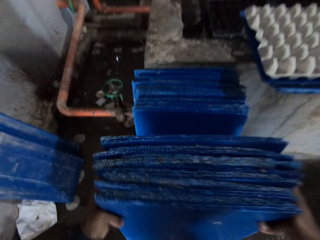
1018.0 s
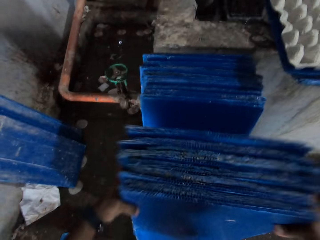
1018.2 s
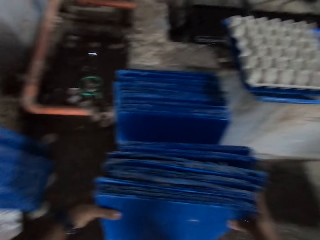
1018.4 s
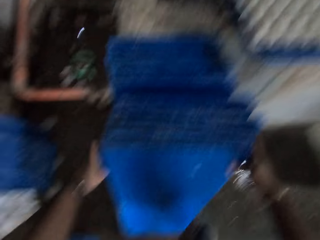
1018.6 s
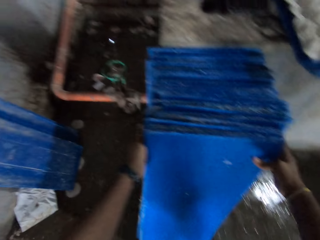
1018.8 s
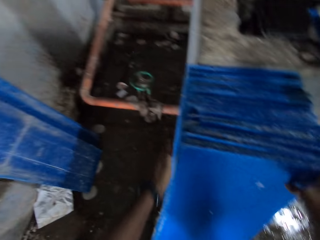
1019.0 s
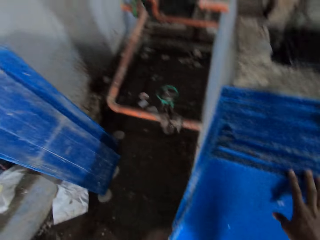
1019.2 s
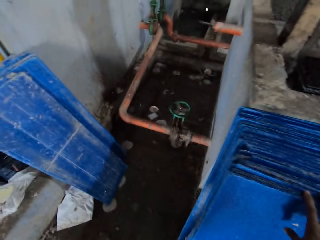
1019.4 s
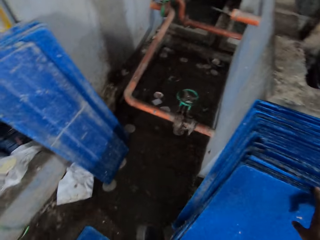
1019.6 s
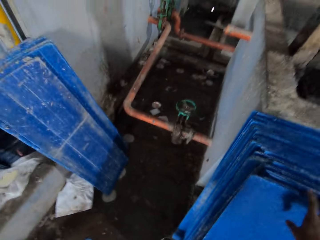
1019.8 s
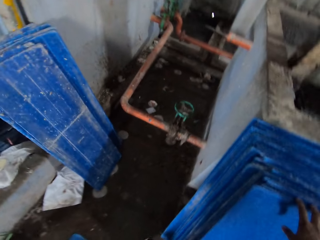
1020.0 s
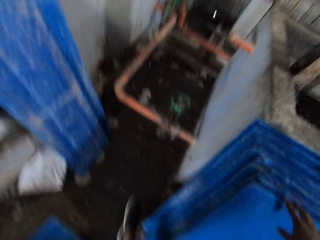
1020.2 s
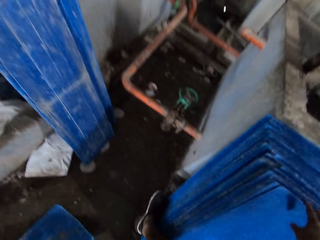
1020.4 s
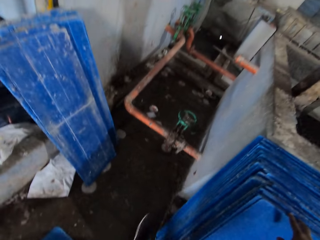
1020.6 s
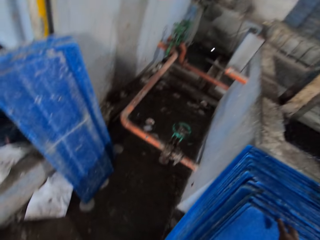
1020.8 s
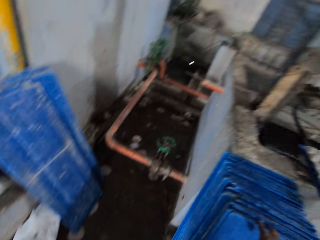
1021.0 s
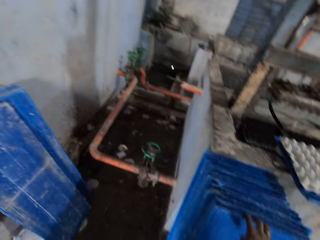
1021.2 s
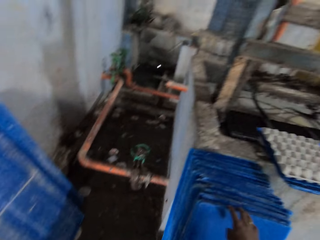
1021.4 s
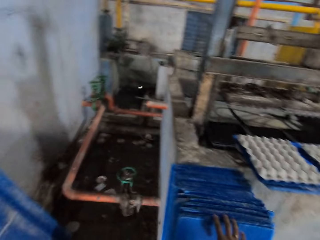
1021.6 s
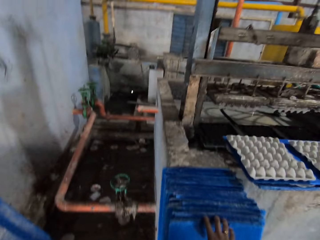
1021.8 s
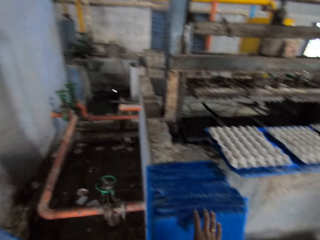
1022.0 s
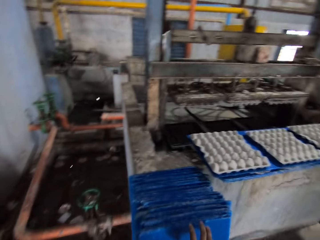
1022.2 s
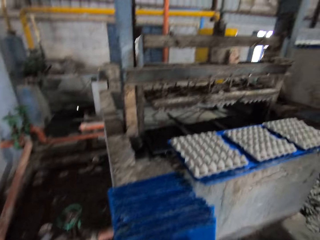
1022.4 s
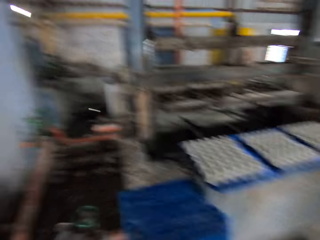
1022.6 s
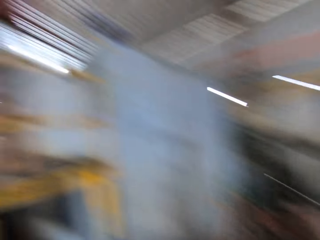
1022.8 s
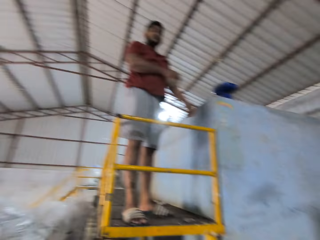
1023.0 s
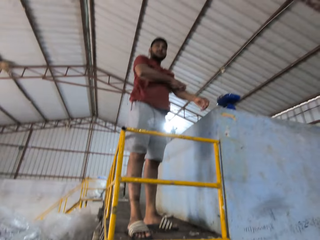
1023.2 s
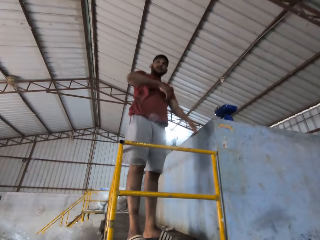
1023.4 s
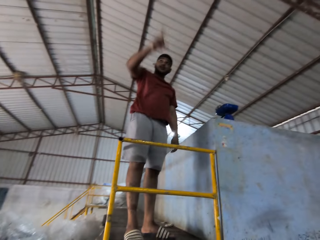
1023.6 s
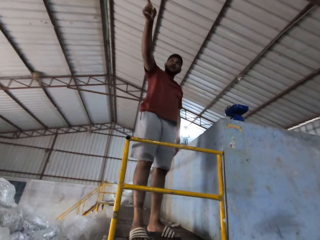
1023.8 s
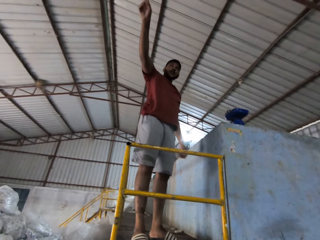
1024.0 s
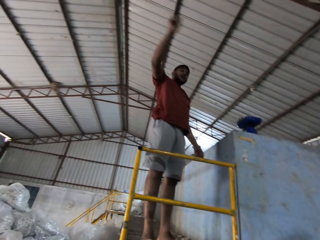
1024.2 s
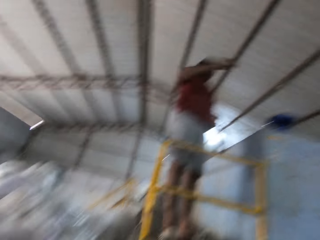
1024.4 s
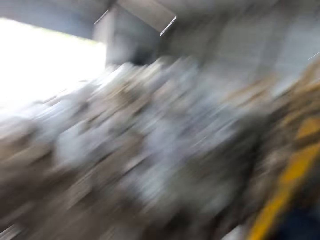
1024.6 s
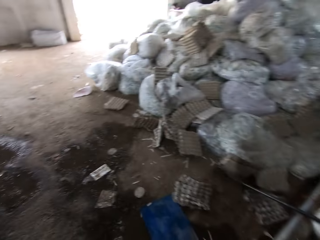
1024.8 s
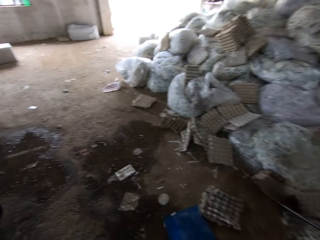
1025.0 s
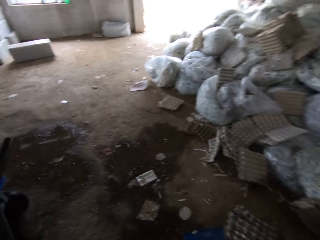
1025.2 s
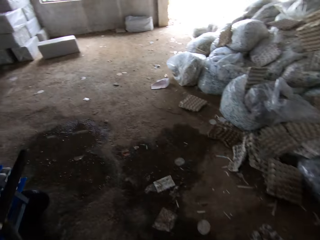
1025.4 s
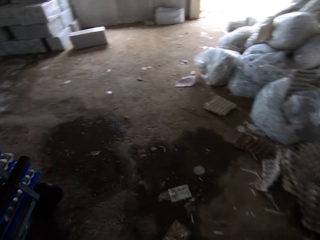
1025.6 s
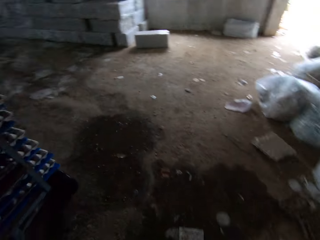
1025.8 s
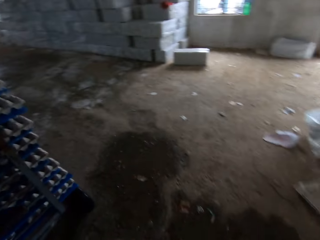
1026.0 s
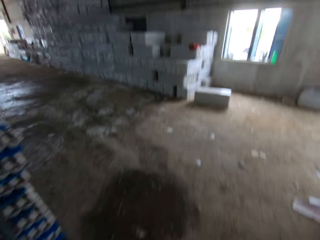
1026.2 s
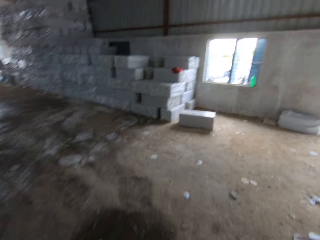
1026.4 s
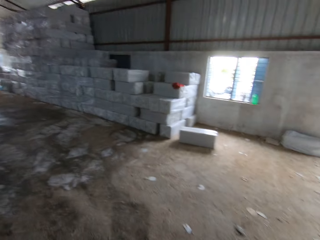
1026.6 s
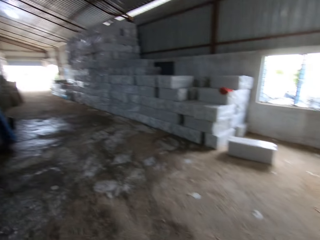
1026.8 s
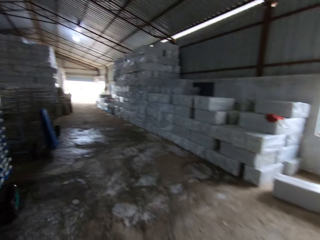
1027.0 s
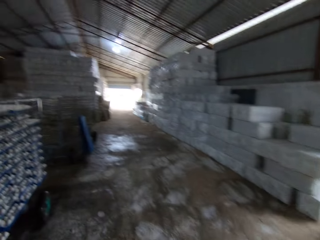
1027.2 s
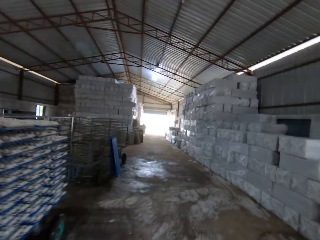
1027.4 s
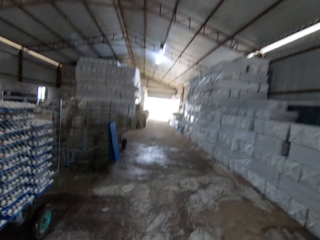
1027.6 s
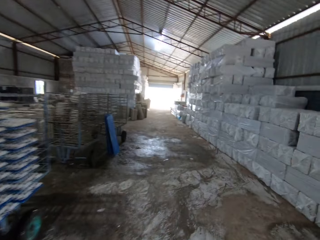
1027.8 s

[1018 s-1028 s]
The camera wearer drops the crate slates on the floor with his hands. He hits his right leg on the crate slates. The man scratches his left hand with his right hand. He gestures with his right hand and points to something. The man converses with the camera wearer. The camera wearer walks away from the crate slates down the factory.

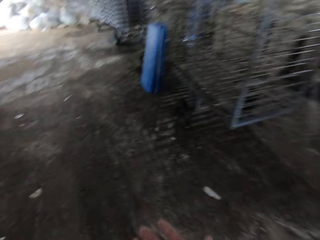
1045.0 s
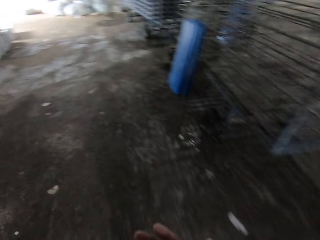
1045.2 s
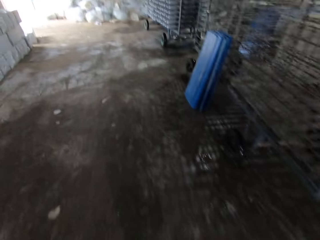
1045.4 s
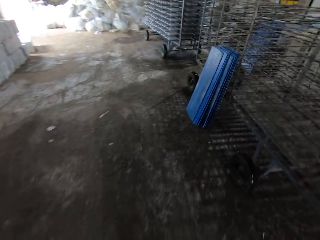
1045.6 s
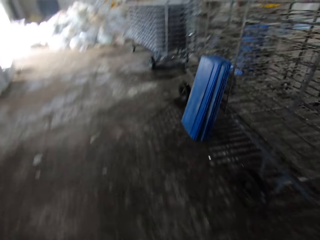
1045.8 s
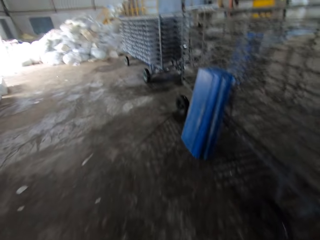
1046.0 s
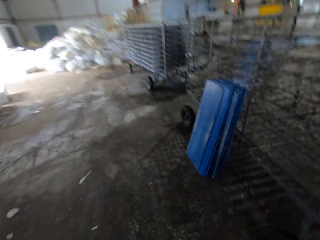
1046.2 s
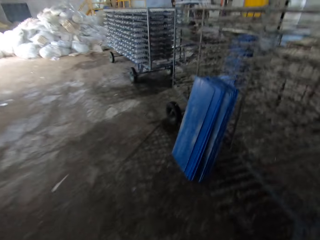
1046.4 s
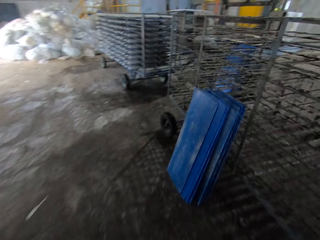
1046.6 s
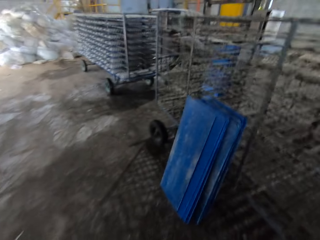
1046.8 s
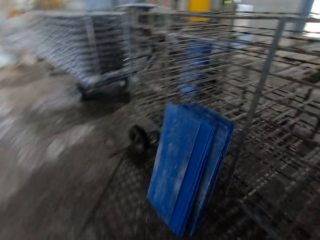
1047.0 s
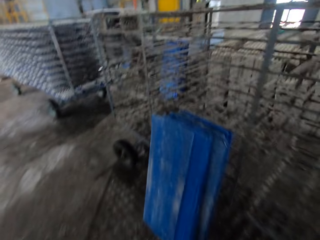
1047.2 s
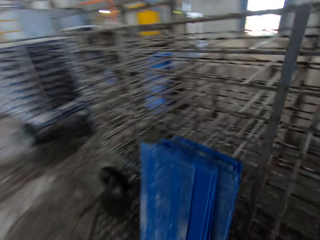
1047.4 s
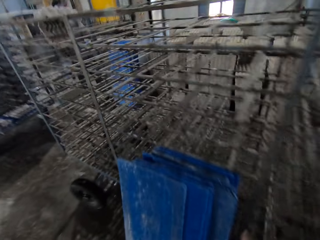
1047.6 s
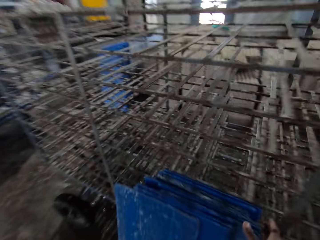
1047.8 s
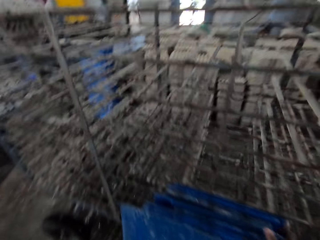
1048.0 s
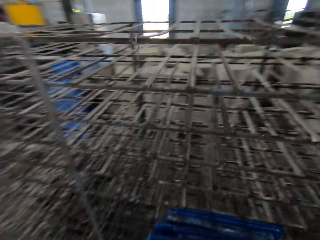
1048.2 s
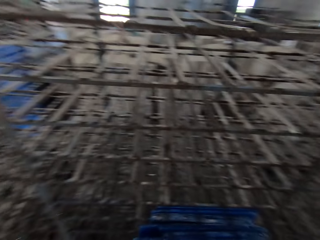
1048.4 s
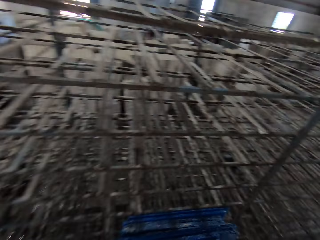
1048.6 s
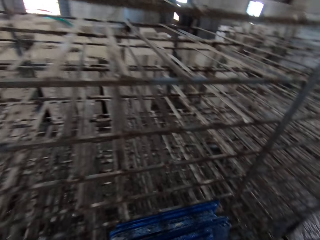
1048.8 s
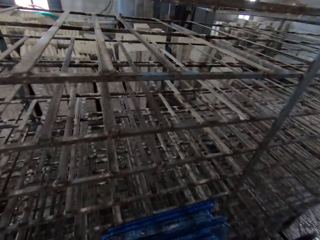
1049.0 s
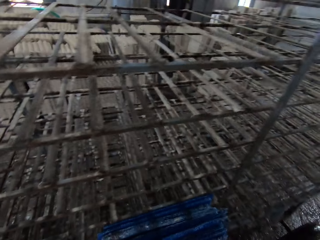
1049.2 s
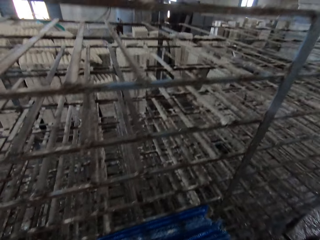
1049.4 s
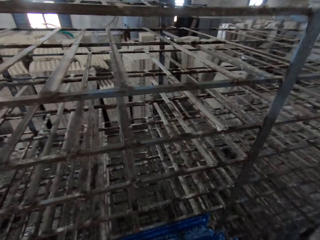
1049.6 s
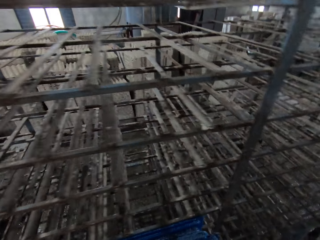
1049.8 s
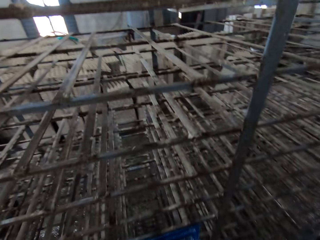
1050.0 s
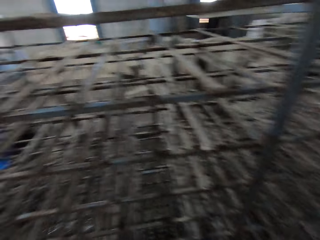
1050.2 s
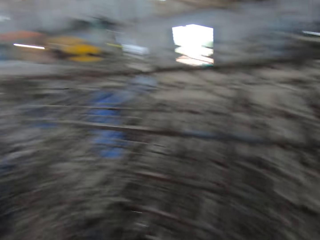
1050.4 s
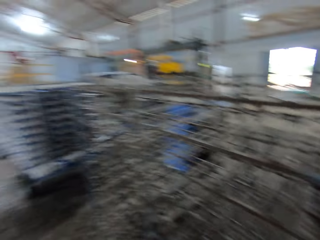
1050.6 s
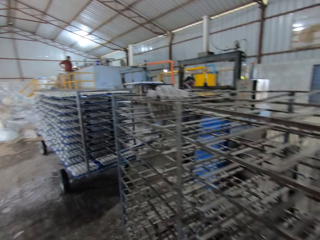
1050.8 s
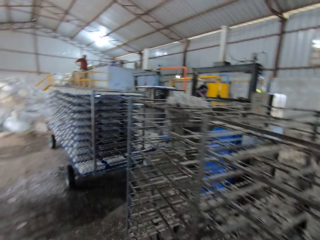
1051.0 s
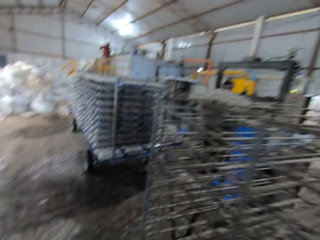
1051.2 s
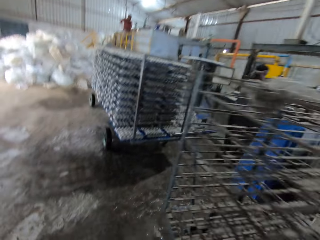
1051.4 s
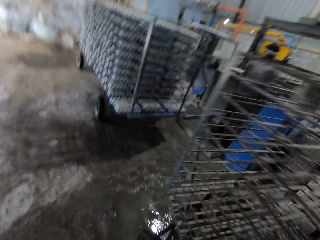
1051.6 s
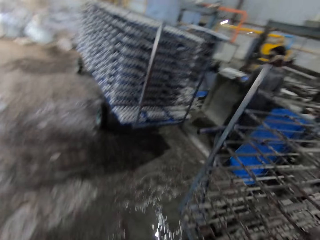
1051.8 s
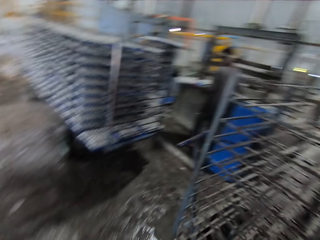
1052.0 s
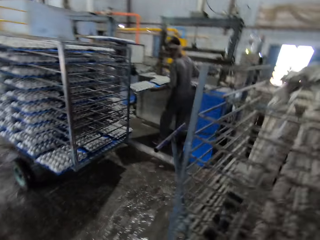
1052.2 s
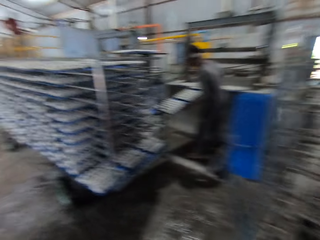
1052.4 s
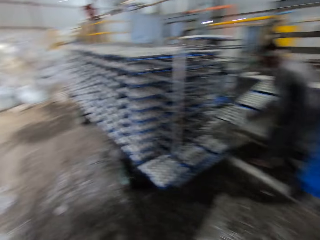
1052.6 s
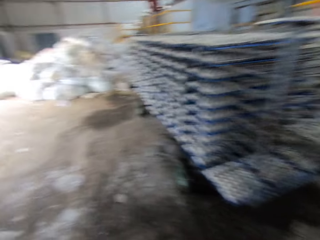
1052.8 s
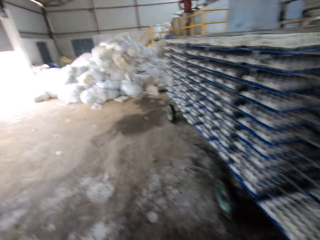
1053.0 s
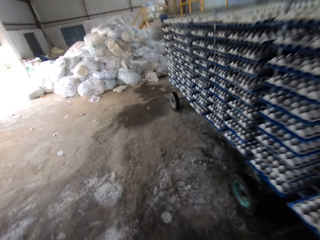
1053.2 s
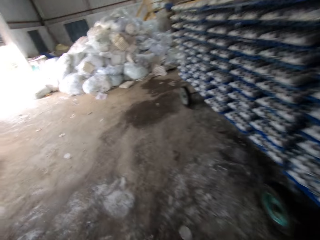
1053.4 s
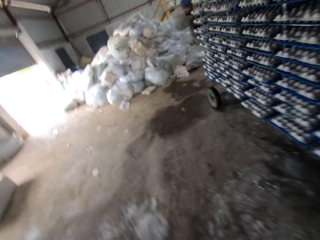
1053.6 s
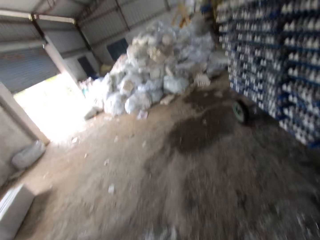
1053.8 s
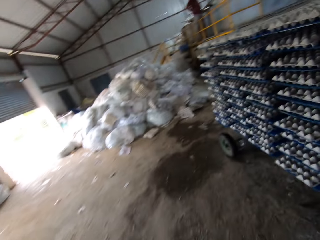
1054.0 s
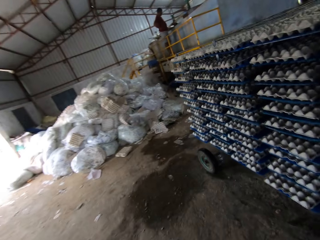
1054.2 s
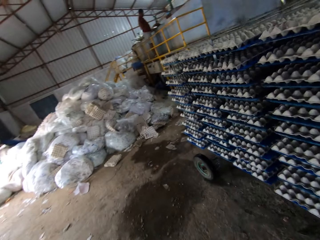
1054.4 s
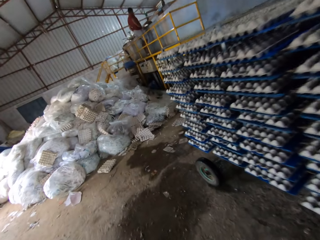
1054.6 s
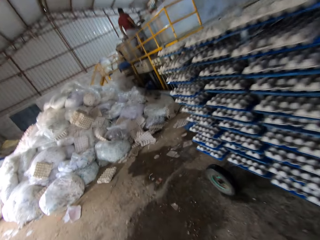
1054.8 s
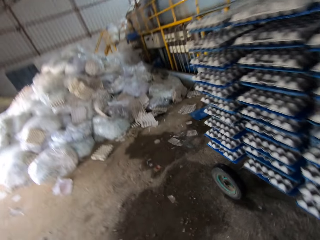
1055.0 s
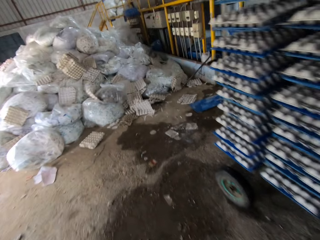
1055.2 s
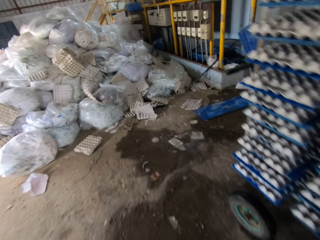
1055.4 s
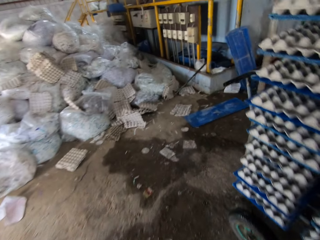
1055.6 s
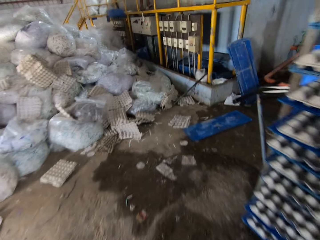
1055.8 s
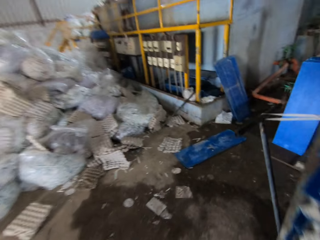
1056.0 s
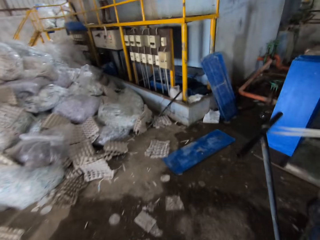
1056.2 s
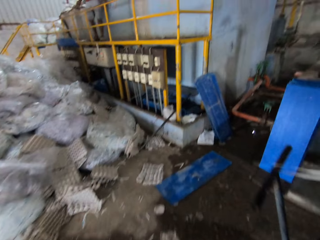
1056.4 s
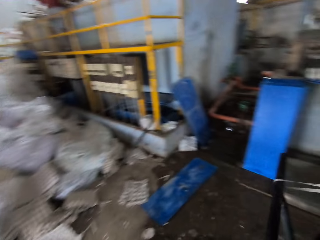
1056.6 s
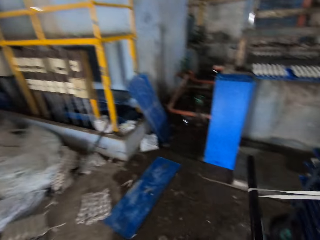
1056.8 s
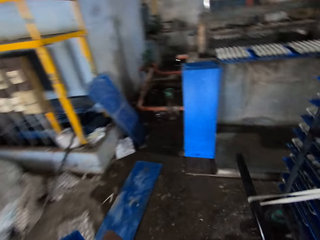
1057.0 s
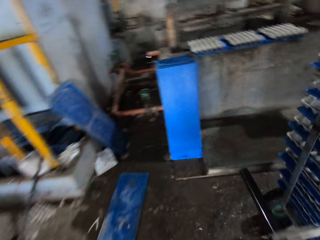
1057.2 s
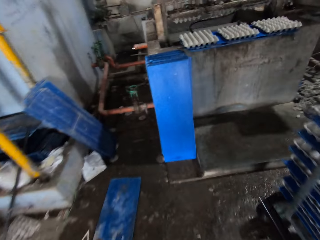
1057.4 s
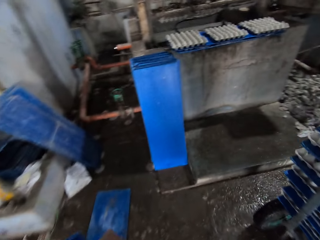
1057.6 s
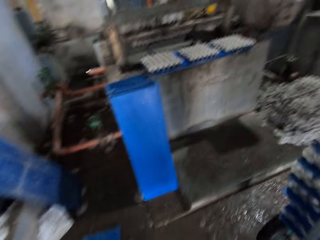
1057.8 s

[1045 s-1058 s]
The camera wearer takes the crate slates or tray boards from the floor with his hands. He carries the tray boards. He walks towards the crate machine with the crate slates in his hands.
